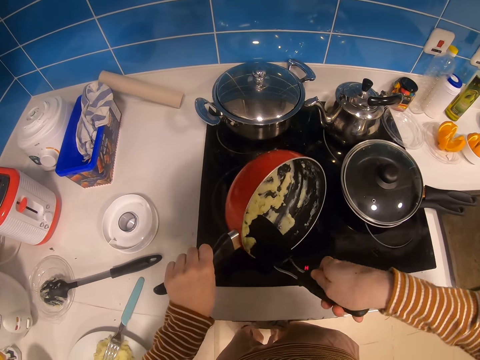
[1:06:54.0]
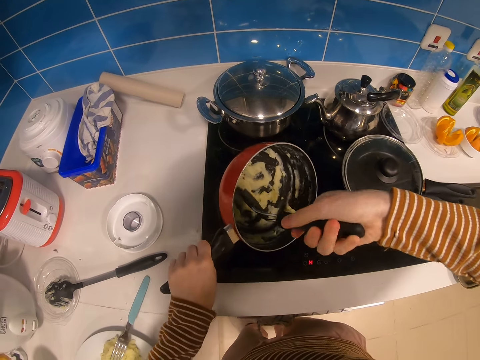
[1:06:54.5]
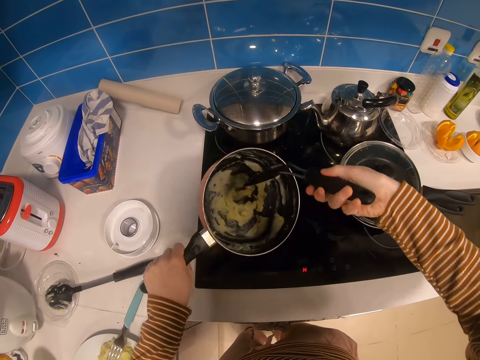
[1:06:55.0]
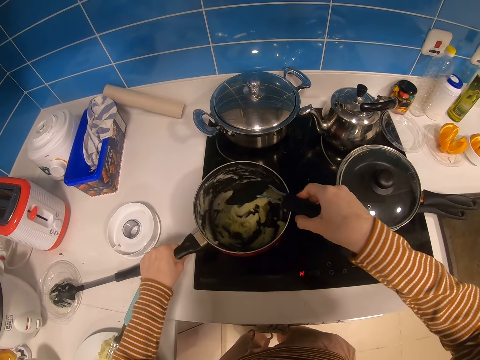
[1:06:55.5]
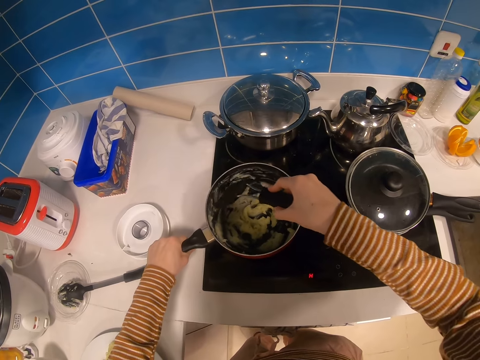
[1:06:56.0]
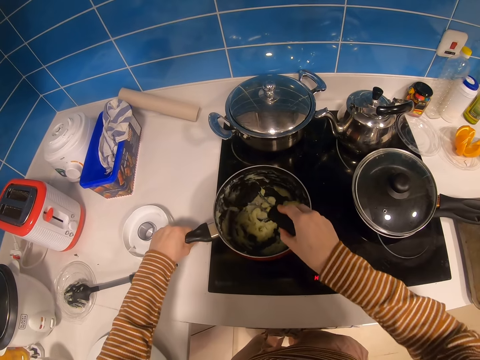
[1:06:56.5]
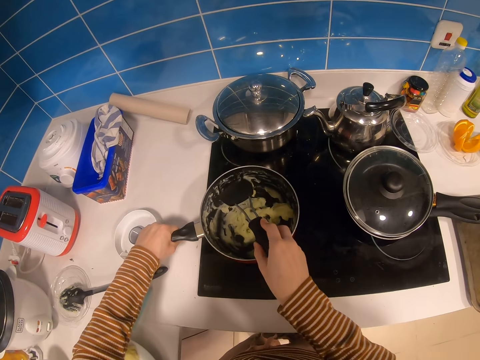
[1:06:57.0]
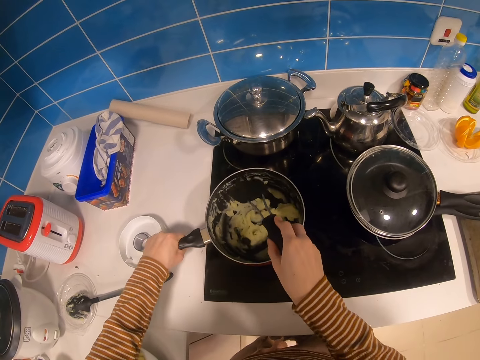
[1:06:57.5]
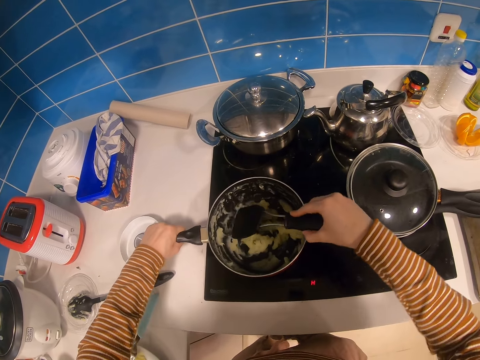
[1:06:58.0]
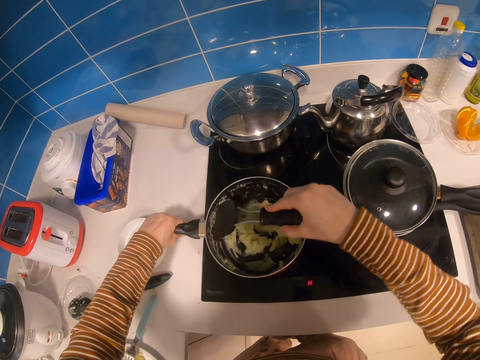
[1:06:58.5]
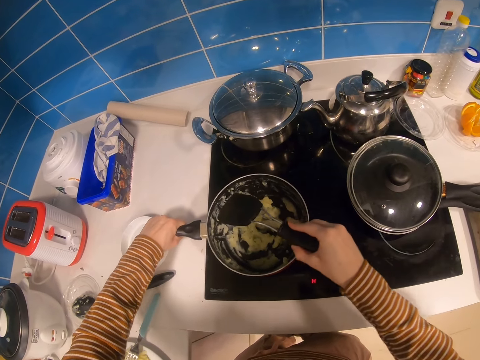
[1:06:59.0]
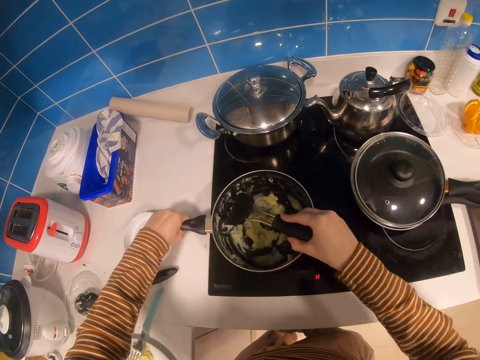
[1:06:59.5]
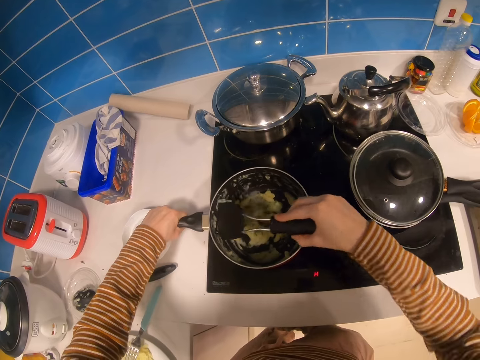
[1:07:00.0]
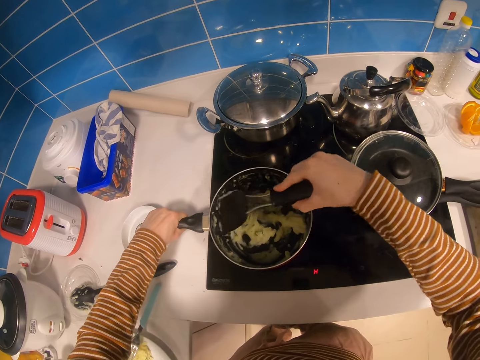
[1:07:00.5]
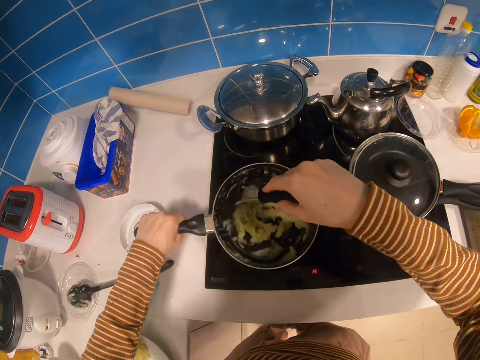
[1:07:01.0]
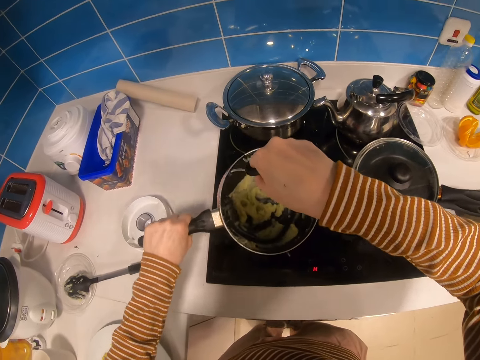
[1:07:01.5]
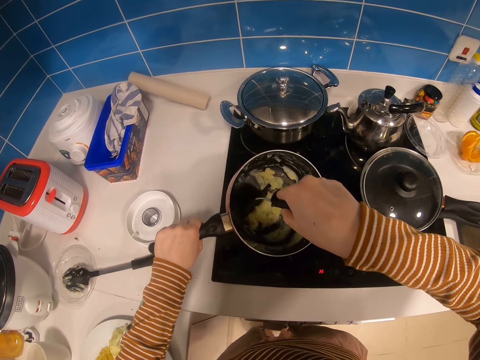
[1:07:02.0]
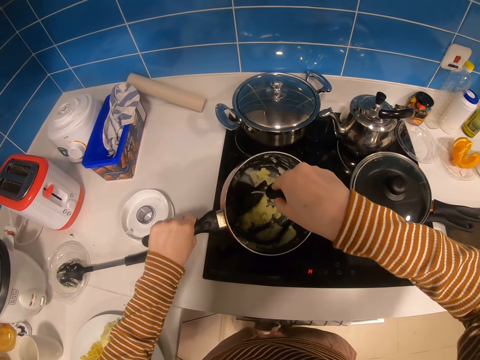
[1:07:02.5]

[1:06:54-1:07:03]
The camera wearer scrapes the mashed potatoes in a pot.

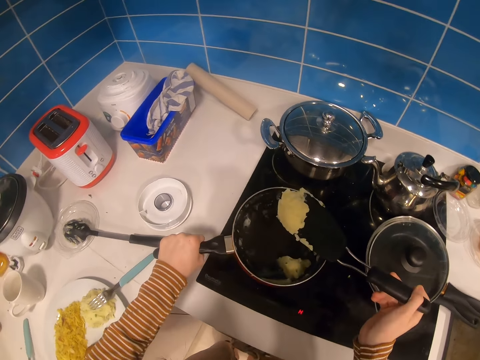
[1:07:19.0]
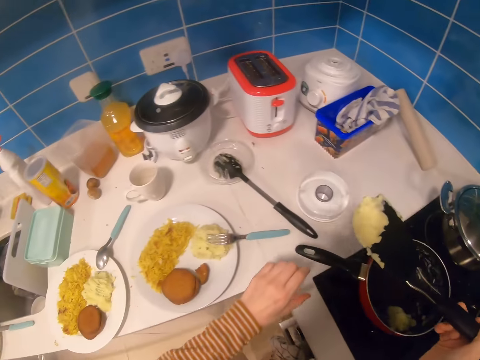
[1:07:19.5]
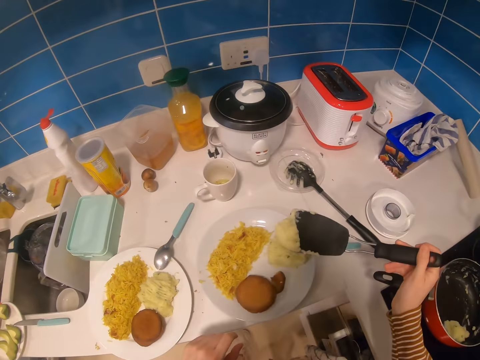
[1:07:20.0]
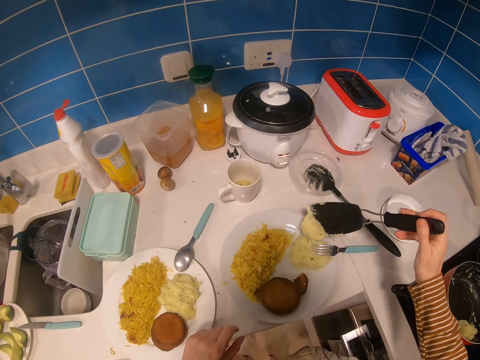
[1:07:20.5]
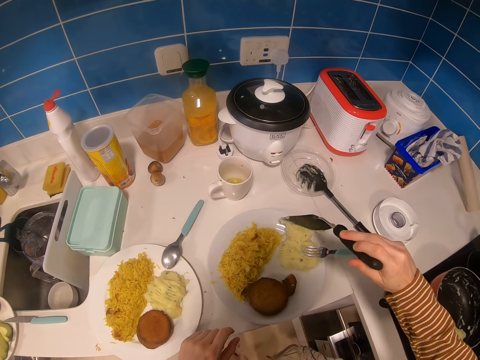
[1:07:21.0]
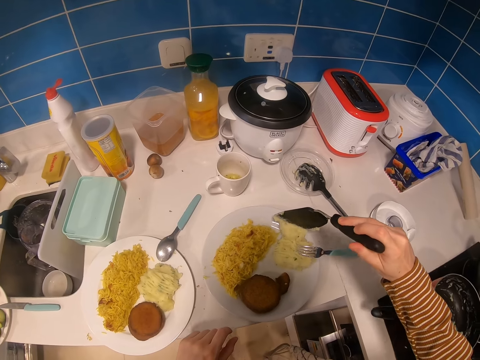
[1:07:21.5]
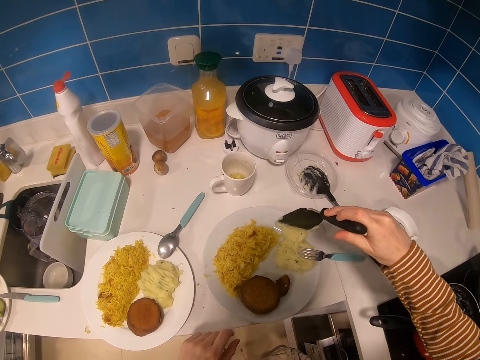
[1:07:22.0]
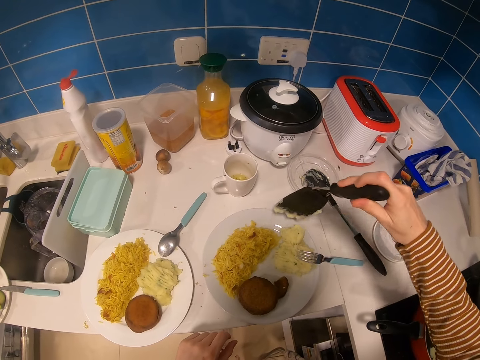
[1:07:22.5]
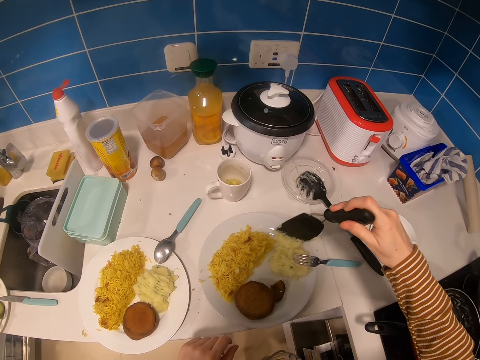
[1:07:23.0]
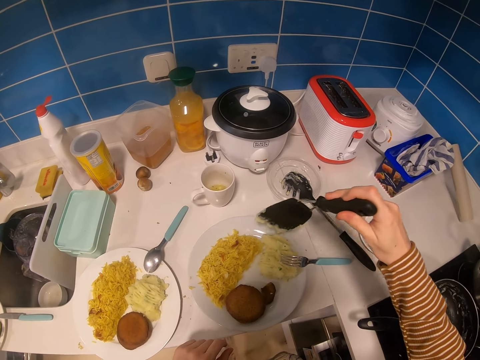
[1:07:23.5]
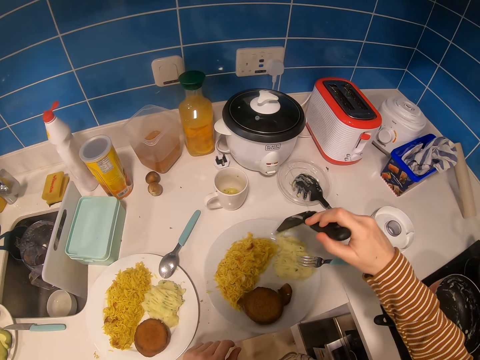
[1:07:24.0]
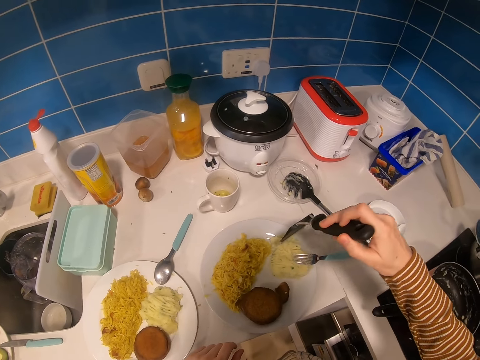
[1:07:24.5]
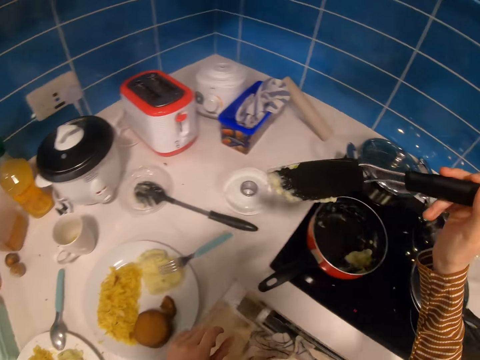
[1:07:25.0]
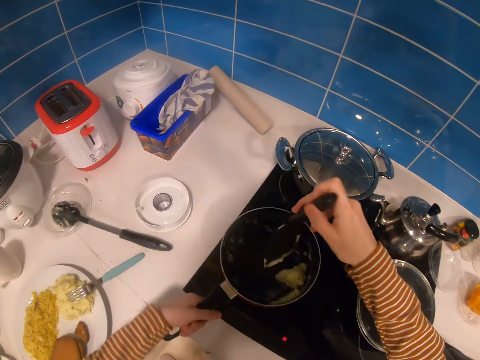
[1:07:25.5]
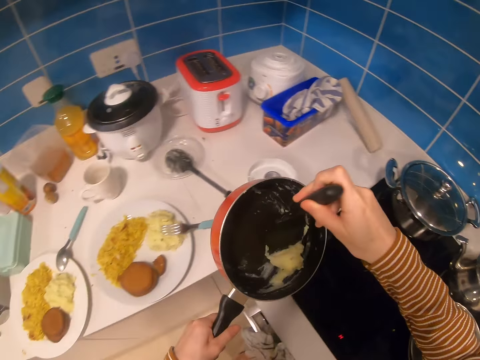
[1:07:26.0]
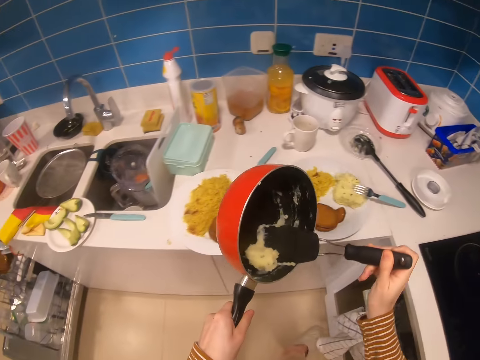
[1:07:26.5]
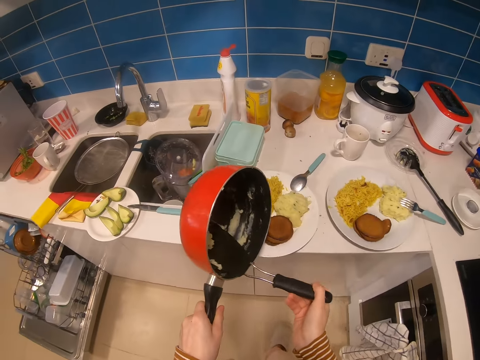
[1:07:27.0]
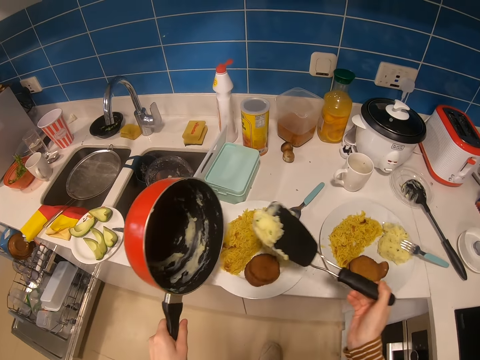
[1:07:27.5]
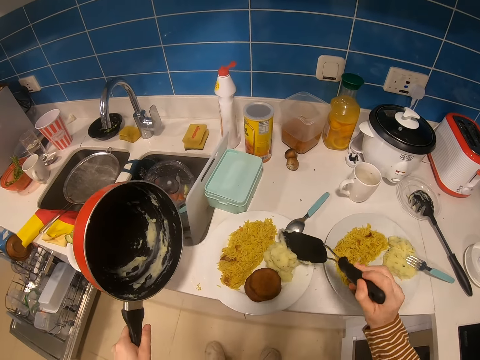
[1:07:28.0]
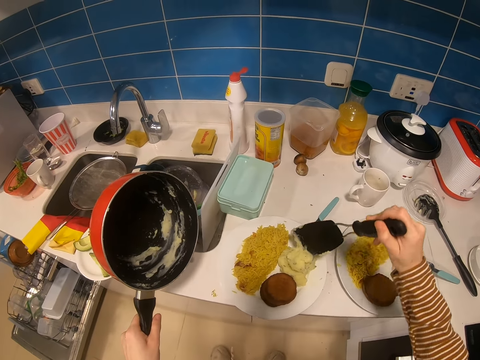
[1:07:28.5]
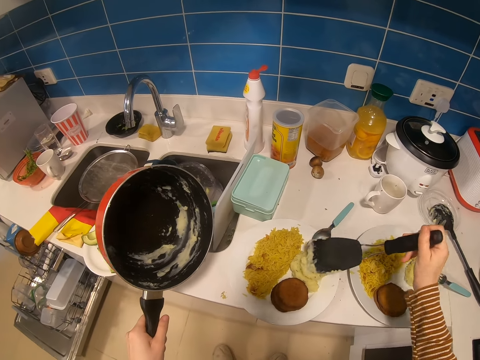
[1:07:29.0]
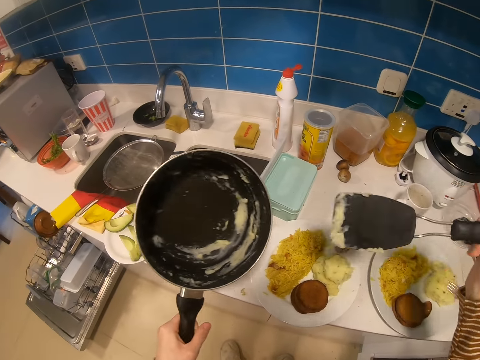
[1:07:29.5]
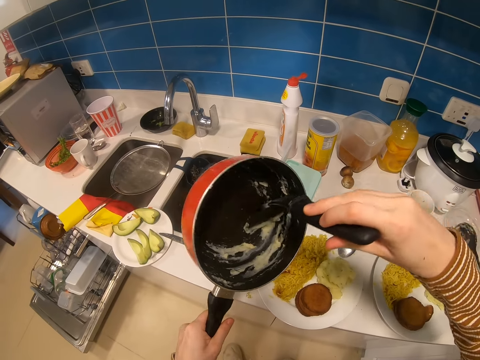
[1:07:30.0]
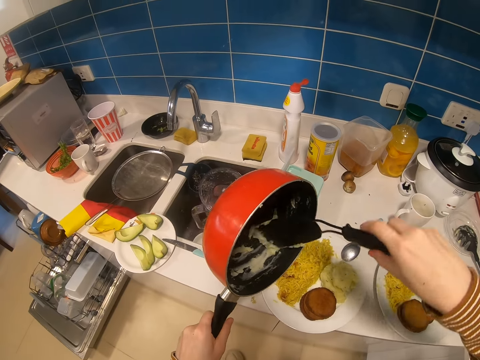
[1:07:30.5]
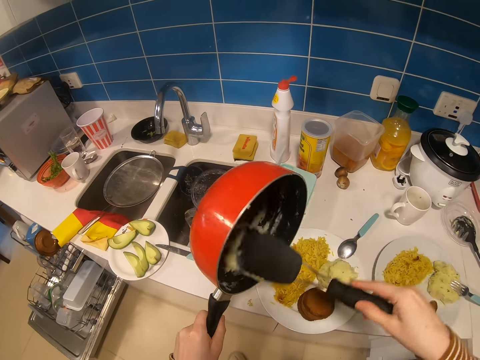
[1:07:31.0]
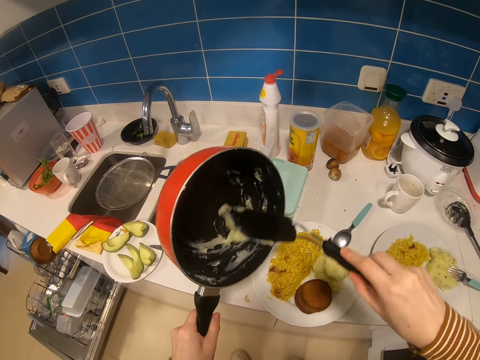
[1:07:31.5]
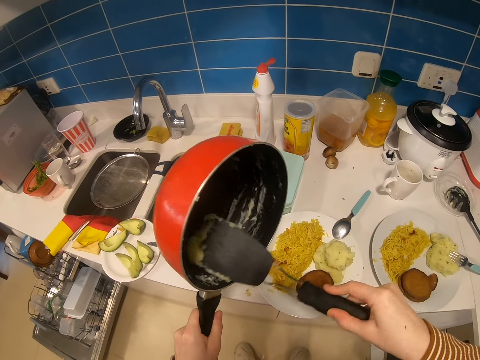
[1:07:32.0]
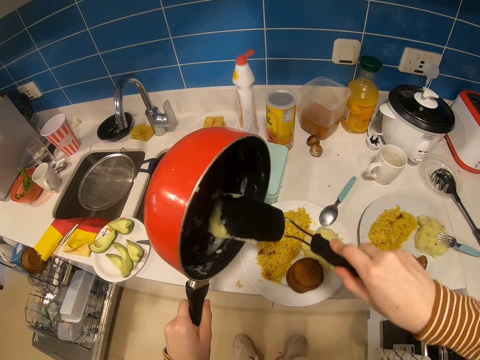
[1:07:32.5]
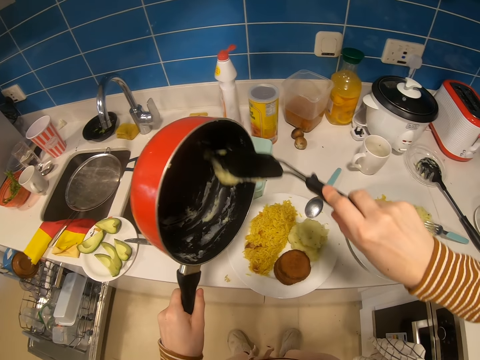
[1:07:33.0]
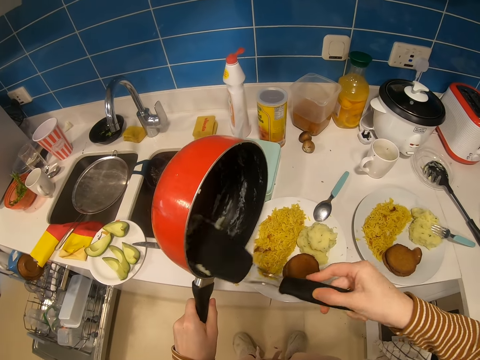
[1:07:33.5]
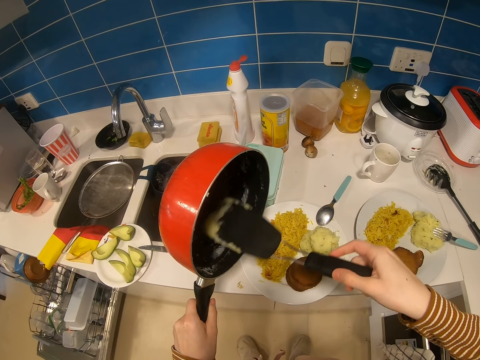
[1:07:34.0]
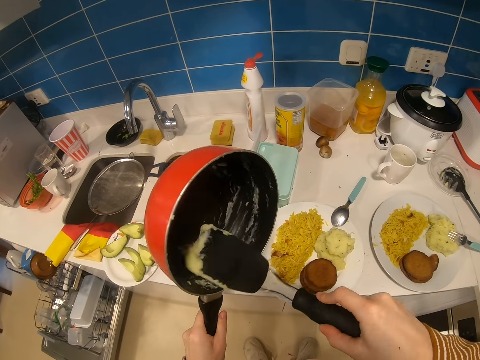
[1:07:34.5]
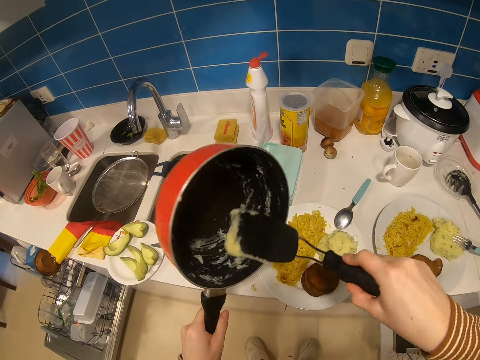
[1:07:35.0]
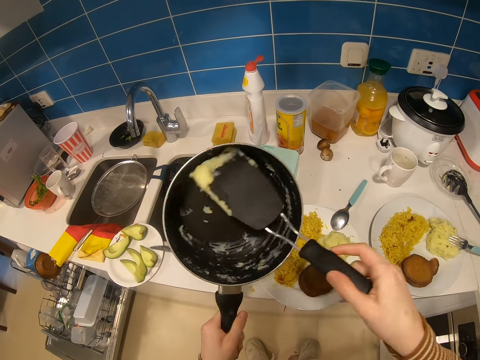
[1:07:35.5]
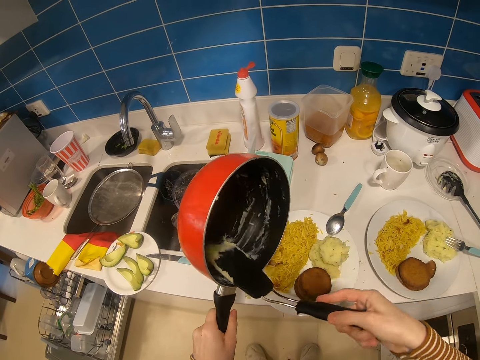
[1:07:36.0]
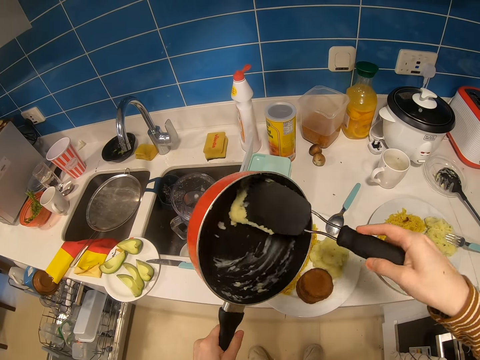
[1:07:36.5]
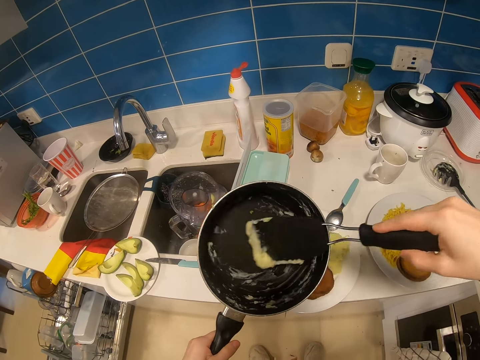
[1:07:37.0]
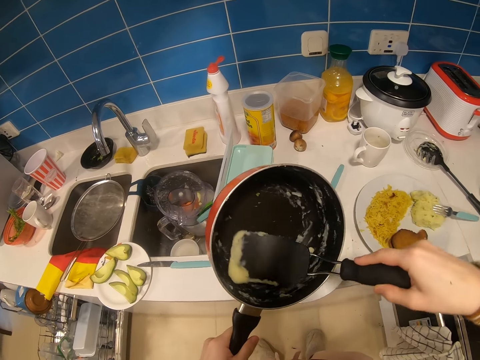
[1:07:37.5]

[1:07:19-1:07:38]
The camera wearer scoops some mashed potatoes. They serve some mashed potatoes on a plate. They talk. They turn towards a pot. They carry the pot. They scoop some mashed potatoes from the sauce pan. They talk. They serve some mashed potatoes on the plate. They scoop food from the sauce pan. They talk. They scoop some mashed potatoes.
